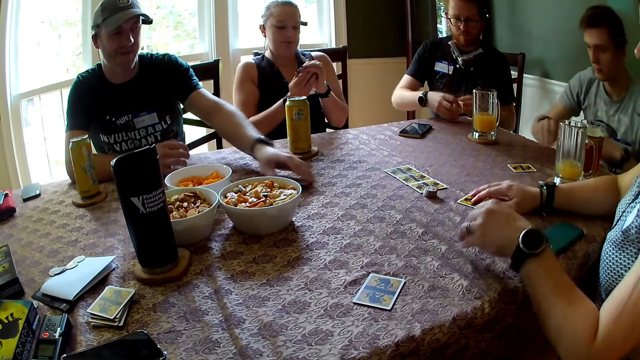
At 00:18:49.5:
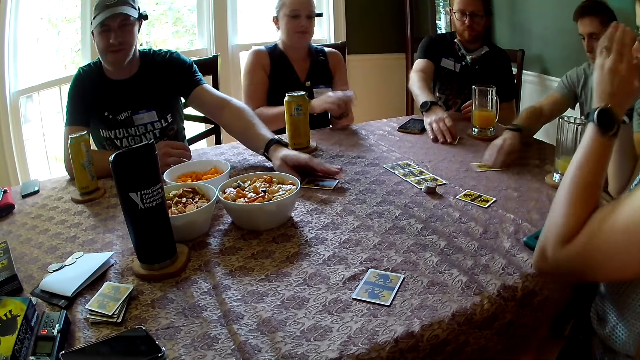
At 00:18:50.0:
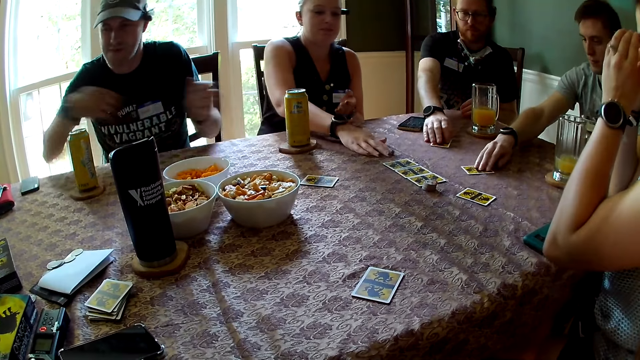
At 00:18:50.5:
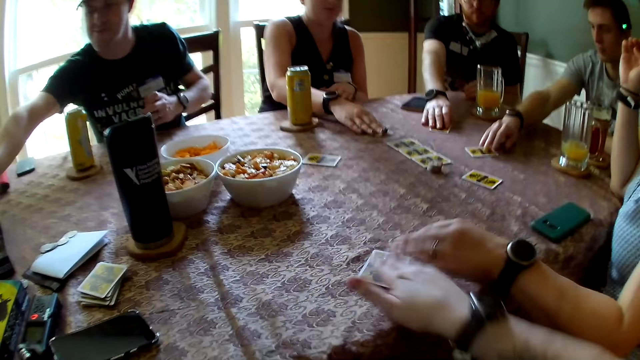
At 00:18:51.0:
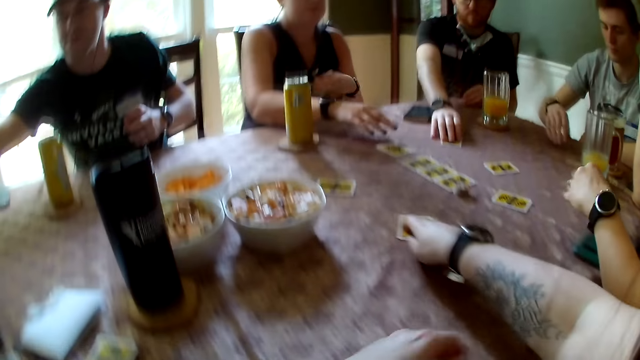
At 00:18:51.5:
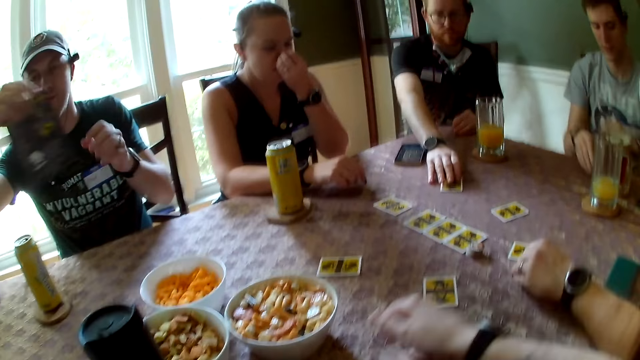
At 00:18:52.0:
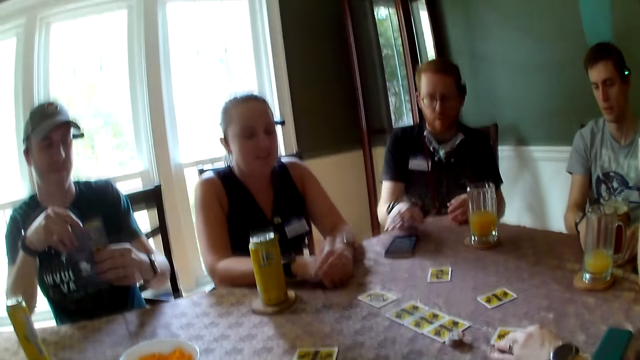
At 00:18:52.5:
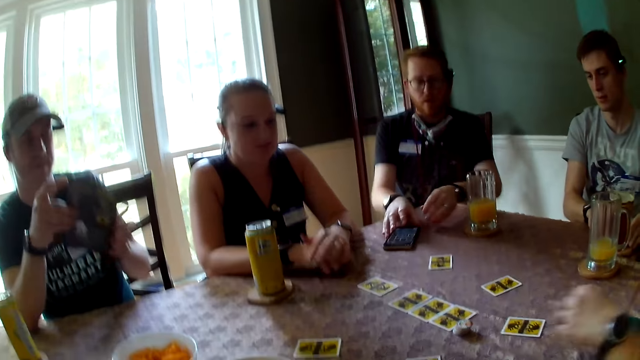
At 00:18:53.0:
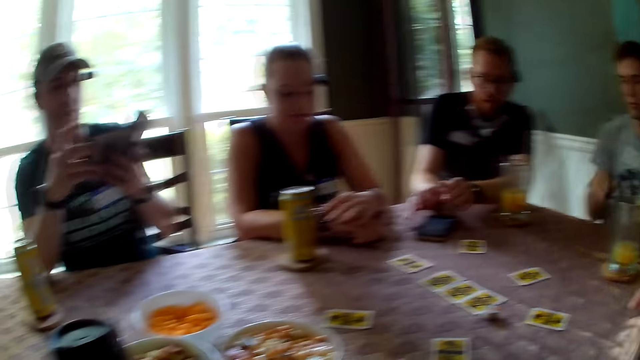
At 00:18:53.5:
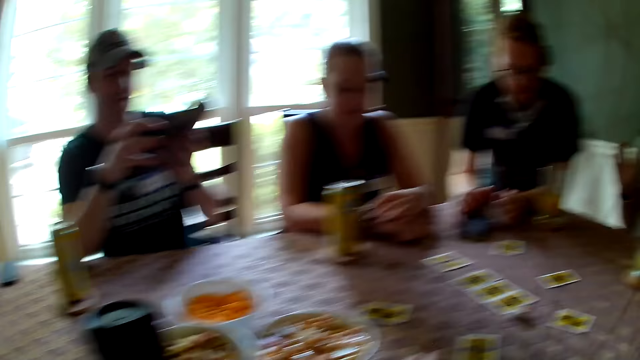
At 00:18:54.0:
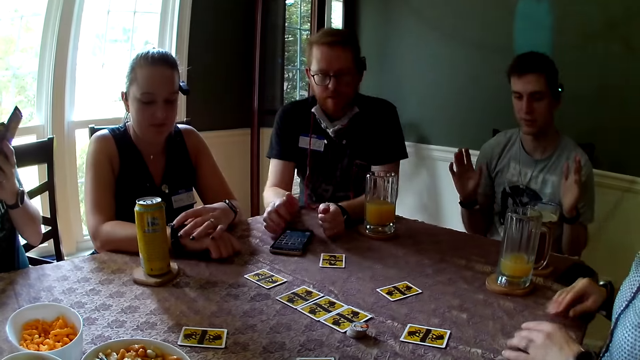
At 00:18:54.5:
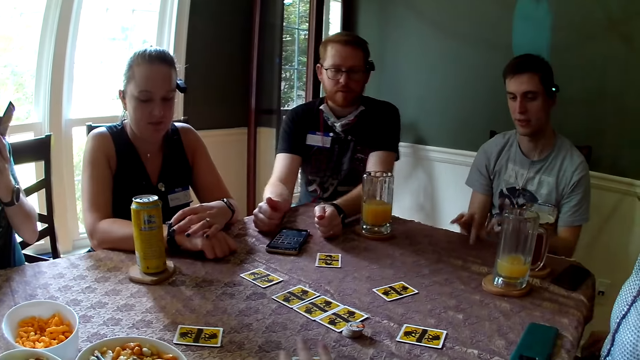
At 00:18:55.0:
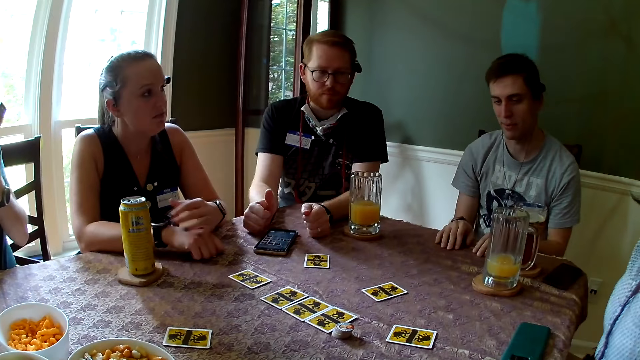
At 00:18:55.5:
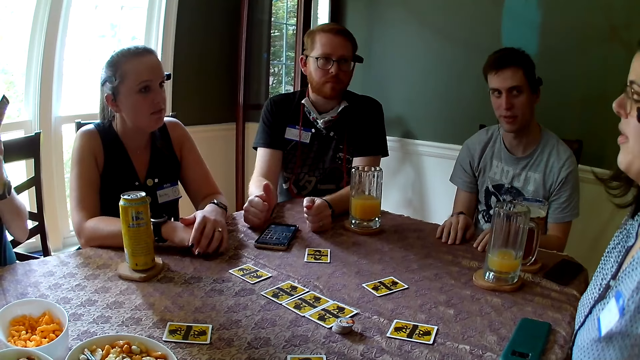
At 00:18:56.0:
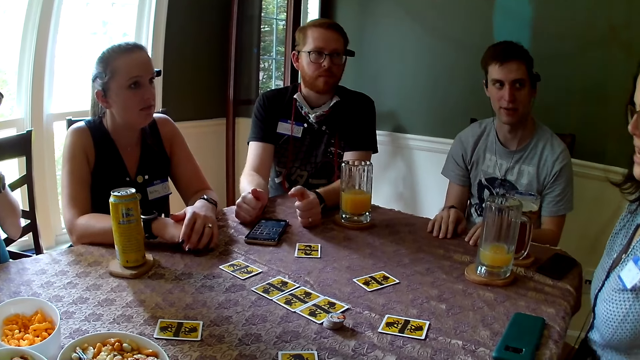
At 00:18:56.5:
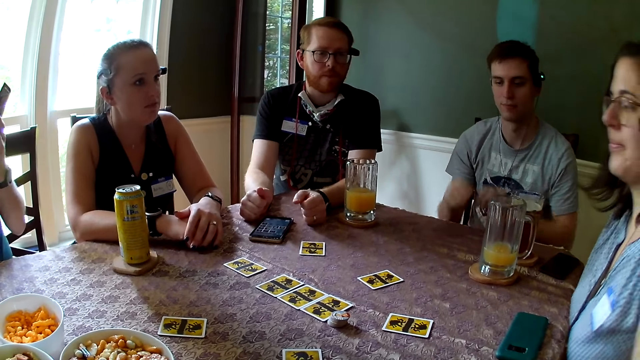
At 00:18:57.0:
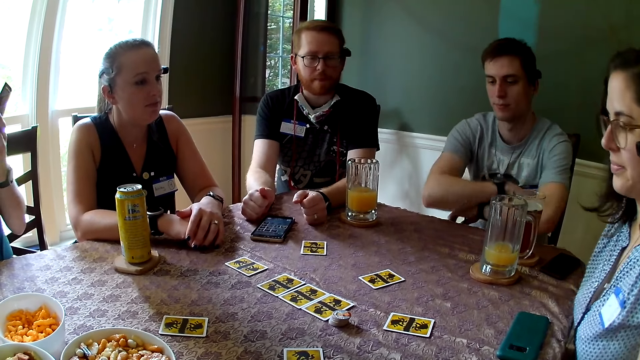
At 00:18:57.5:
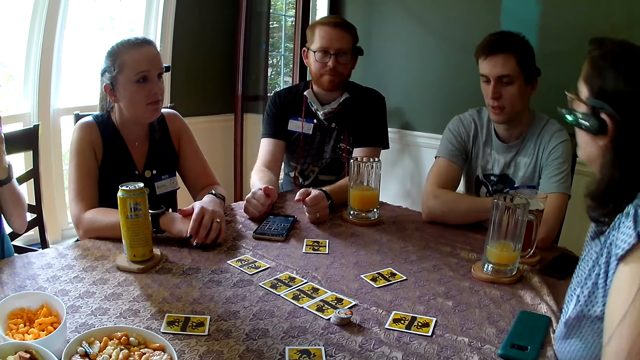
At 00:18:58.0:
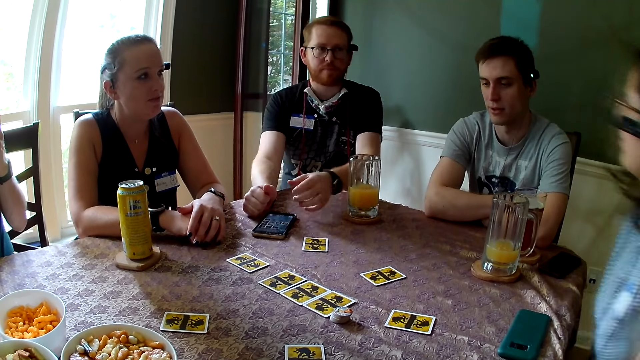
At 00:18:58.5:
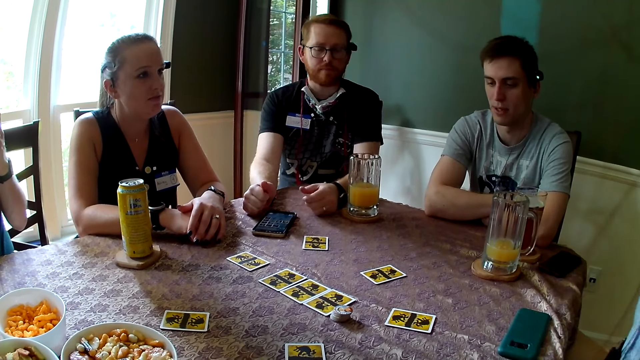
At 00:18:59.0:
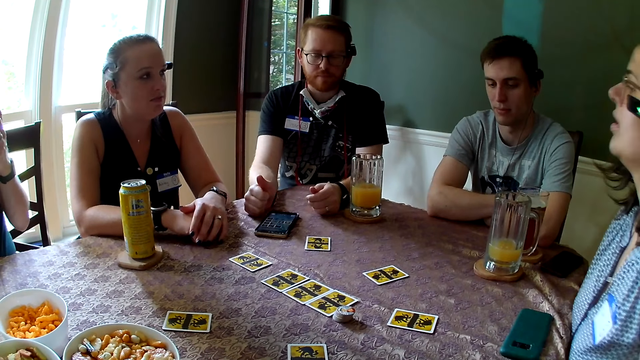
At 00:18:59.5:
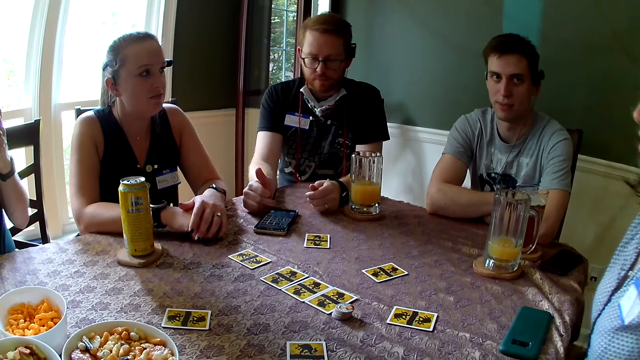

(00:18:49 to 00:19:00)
A man moves the card on the table with his hand. A woman checks the card. Another man drops the card on the table. A third man drops the card on the table. The third man moves the card on the table with his hand. The first woman drops the card on the table. The first man places the card on the table. Another woman shows the camera wearer her card on the table. The camera wearer moves the card with her hand on the table. The second man picks up a manual from the table with his hand. The second woman moves the card with her hand on the table. The third man moves his phone on the table with his hand. The first man speaks to a group of people at the table. The second man opens the manual with his hand. The third man pushes the card on the table. The second woman touches her phone with her hand on the table. The first woman checks her wristwatch. The second woman speaks to the group of people at the table. The second man reads the manual. The first man raises his hands. The third man adjusts himself on the chair. The first man folds his hands. The first man speaks to the group of people at the table.

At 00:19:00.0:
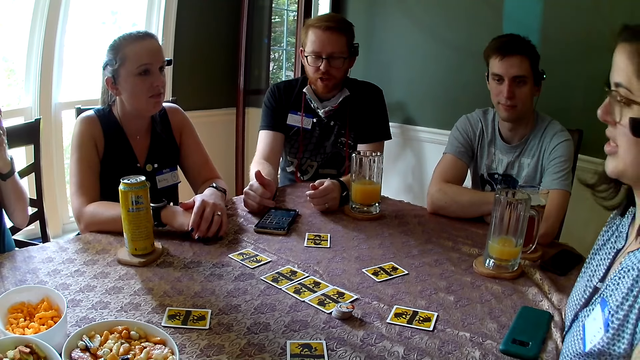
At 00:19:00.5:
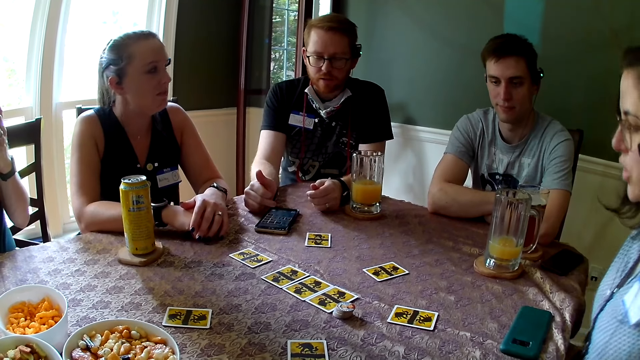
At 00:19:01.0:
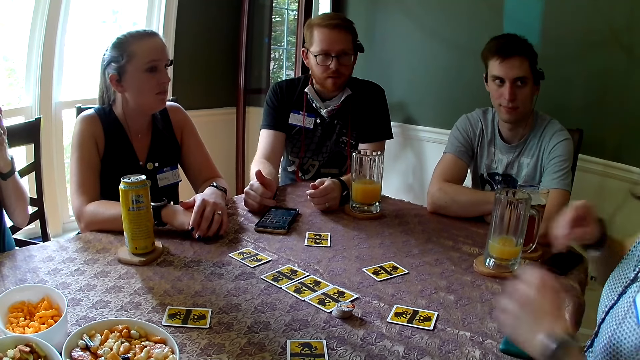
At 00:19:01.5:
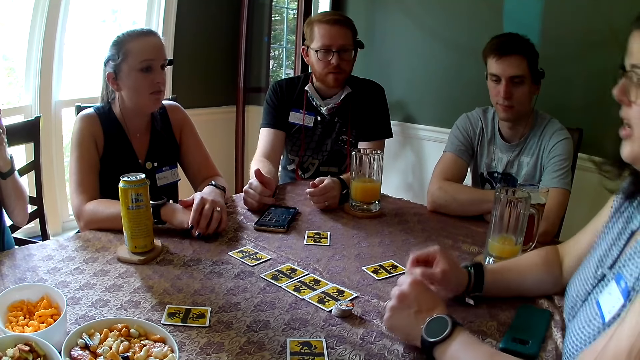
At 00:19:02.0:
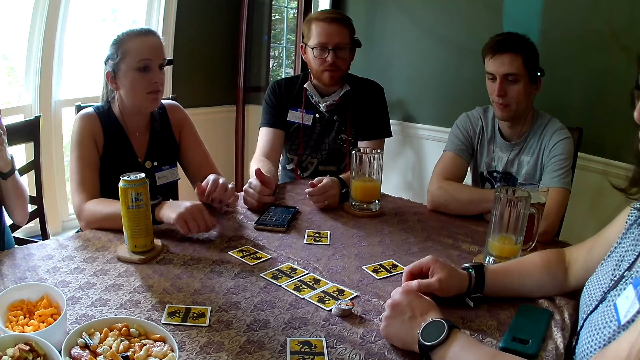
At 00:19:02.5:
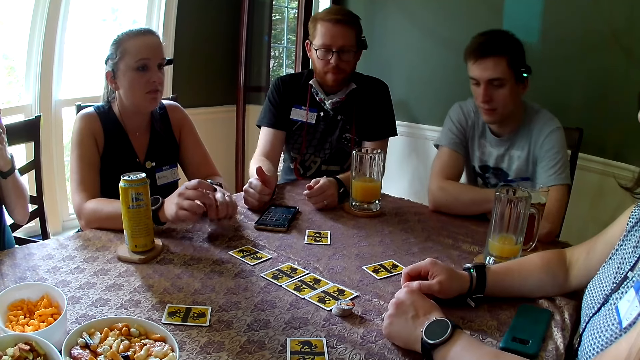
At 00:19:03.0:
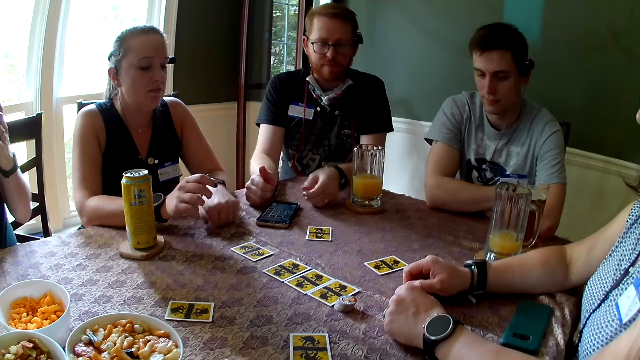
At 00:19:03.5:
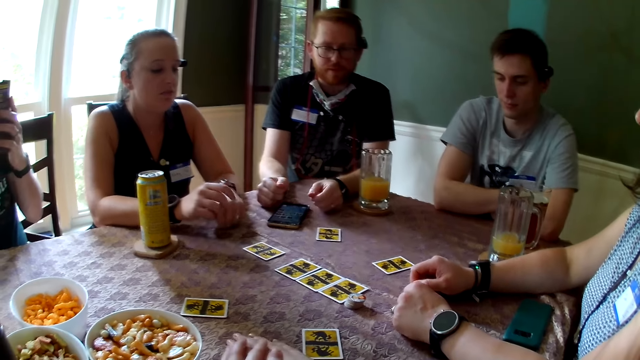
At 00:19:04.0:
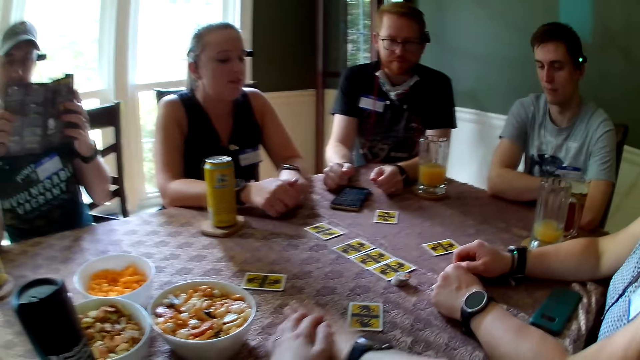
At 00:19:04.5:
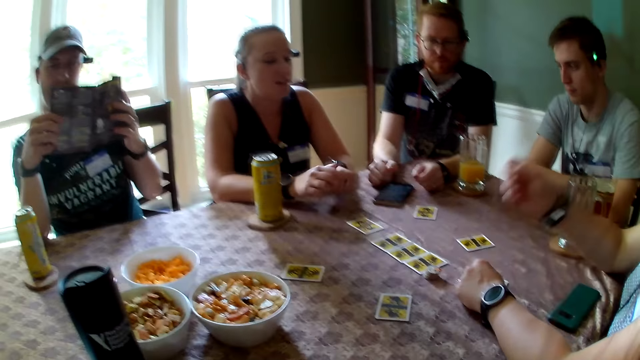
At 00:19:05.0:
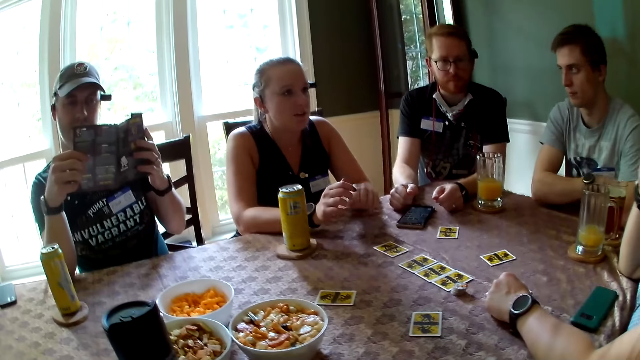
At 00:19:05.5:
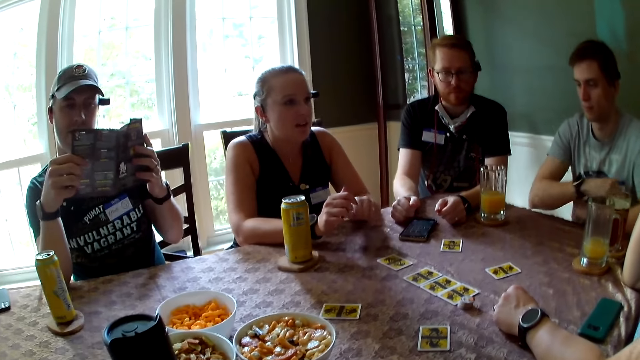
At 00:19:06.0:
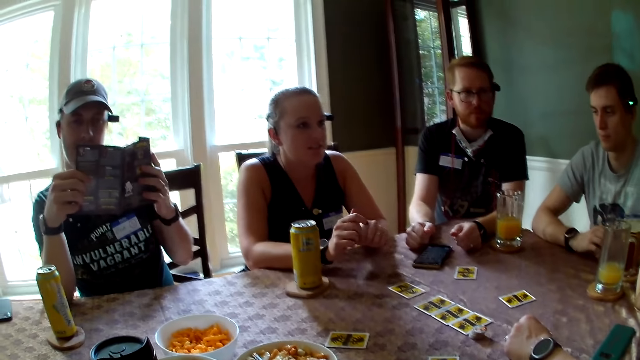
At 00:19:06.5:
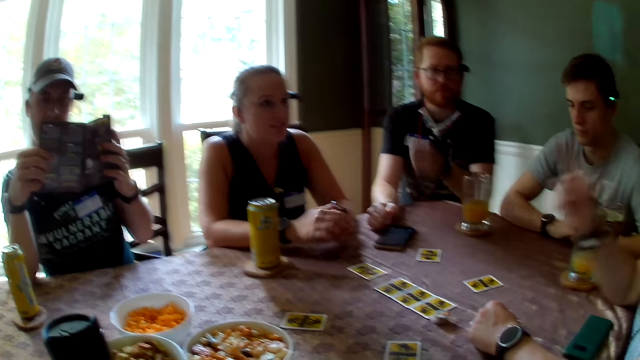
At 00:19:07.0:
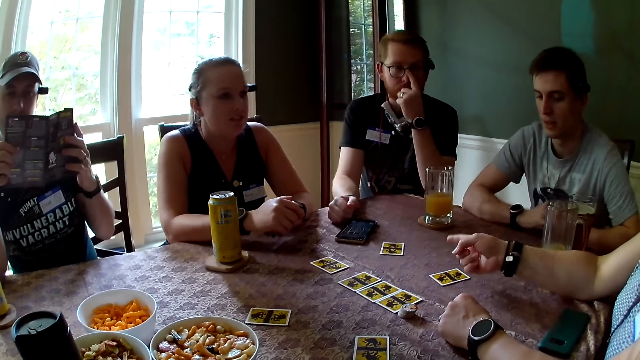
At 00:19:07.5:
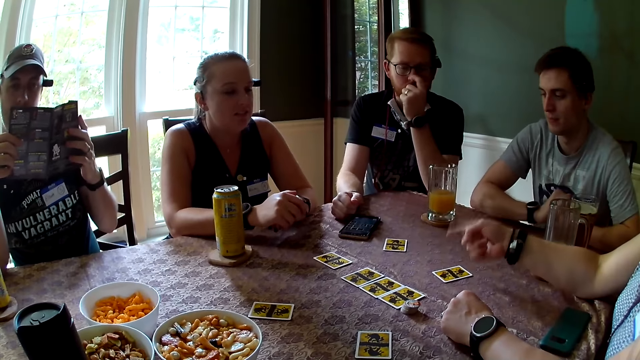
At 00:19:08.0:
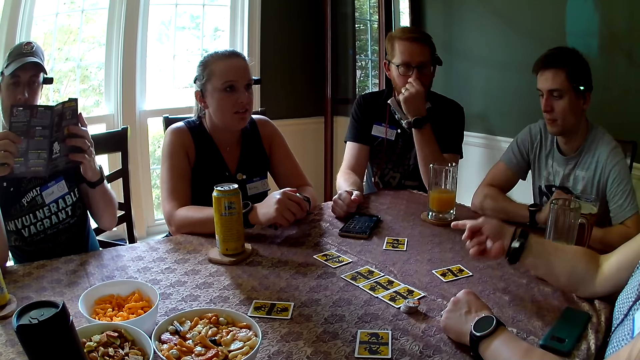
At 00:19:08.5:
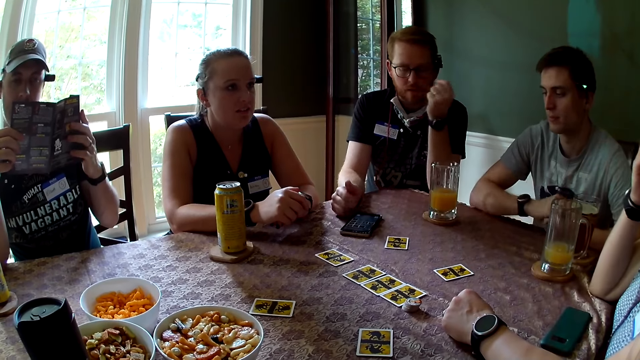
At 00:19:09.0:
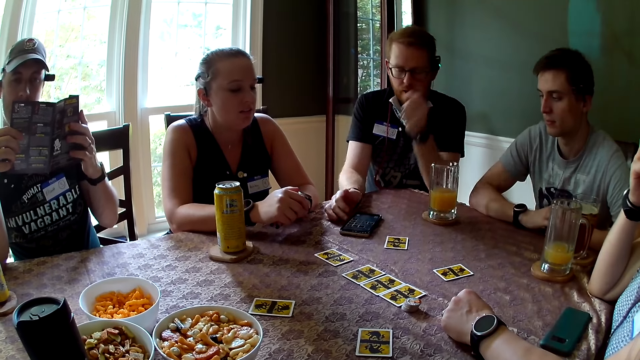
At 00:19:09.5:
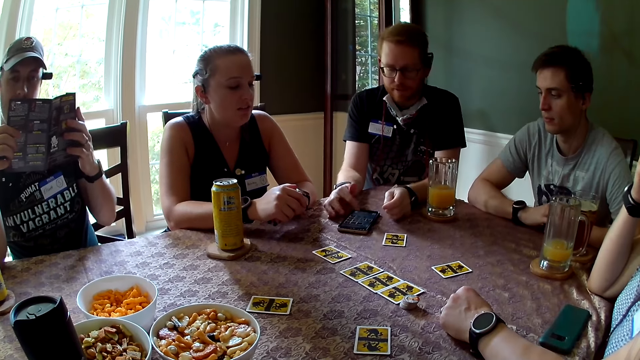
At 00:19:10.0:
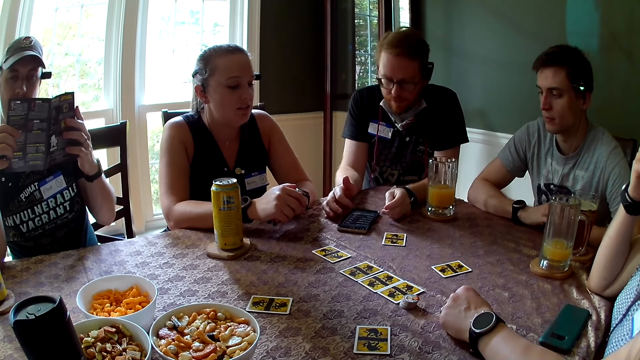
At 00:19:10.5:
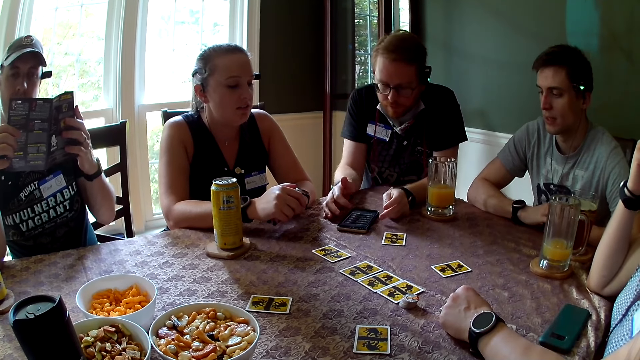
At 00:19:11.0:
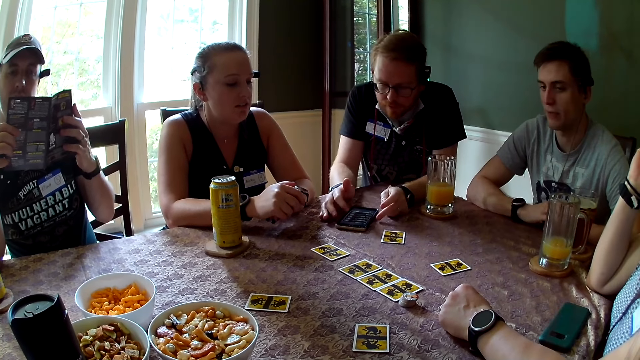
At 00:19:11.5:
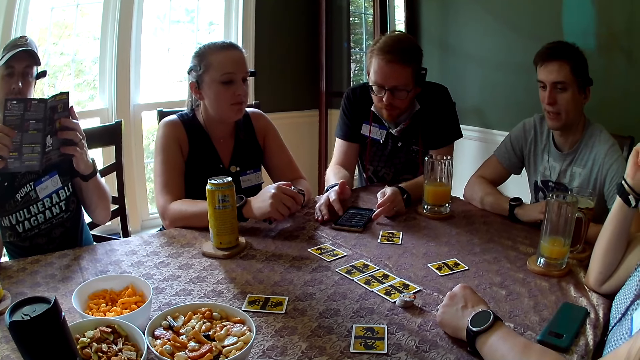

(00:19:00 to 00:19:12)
A man speaks to a group of people at the table. A woman speaks to the group of people at the table. The woman swings. Another woman hits the table with her hand. Another man moves his body on his chair. The first man moves his body on the chair. The first man speaks to the first woman. The second woman speaks to the group of people at the table. The first woman speaks to the group of people at the table. The first man adjusts glasses. The first woman points at the table. The first man presses his phone with his hands and scrolls through the phone. The second man speaks to the group of people at the table. The first woman speaks to the group of people at the table.
